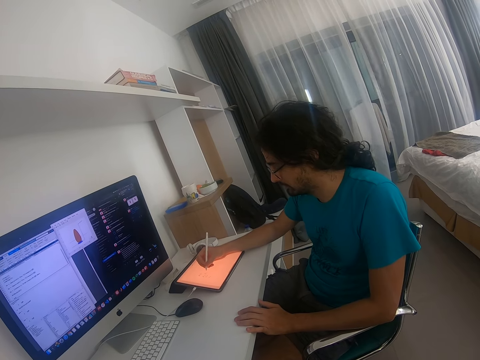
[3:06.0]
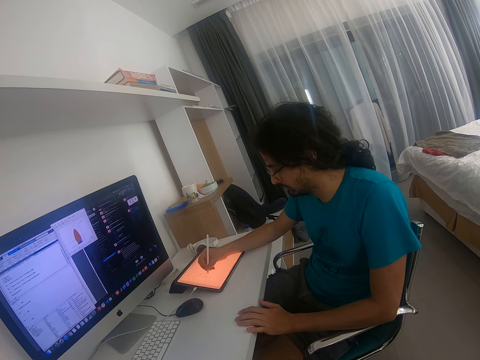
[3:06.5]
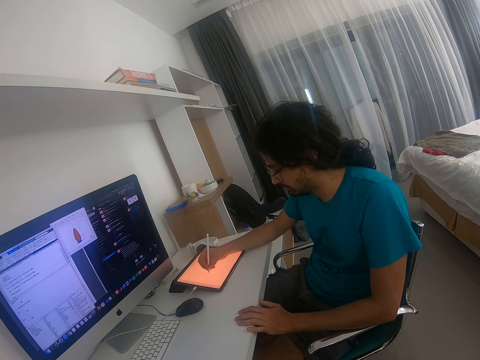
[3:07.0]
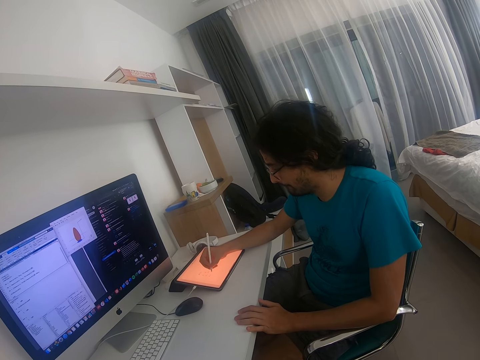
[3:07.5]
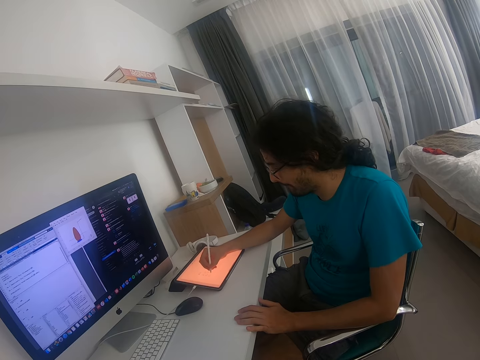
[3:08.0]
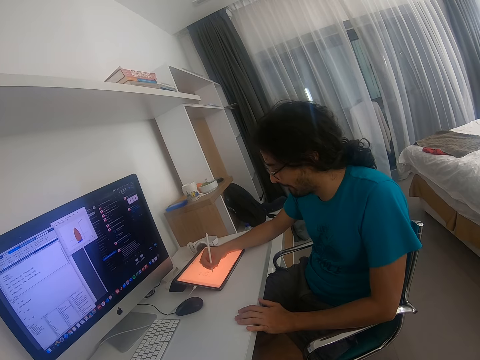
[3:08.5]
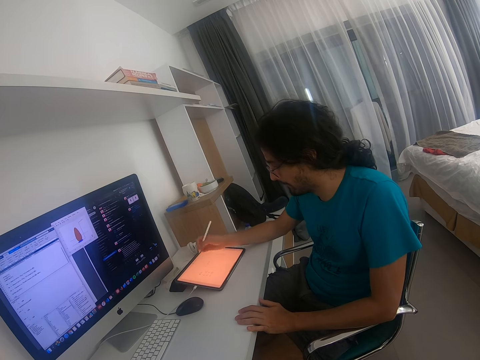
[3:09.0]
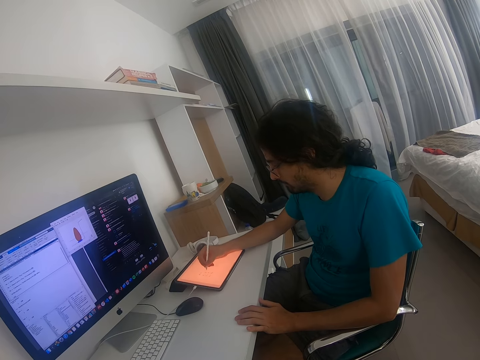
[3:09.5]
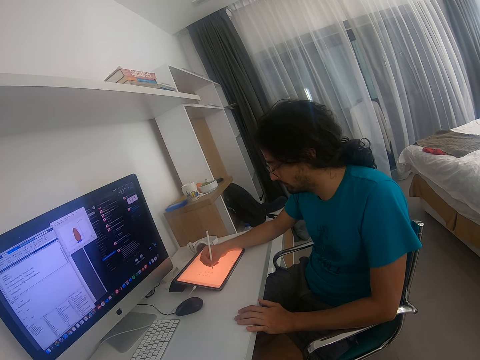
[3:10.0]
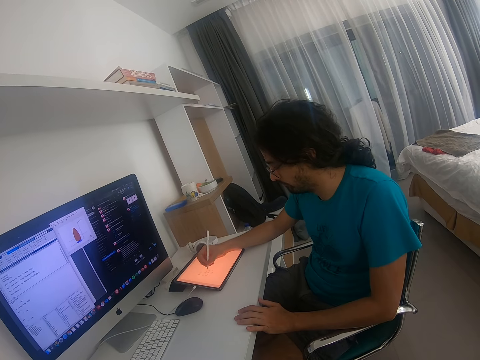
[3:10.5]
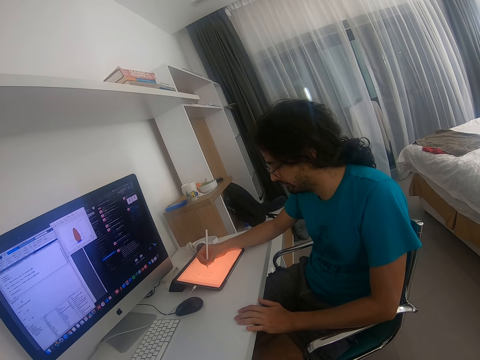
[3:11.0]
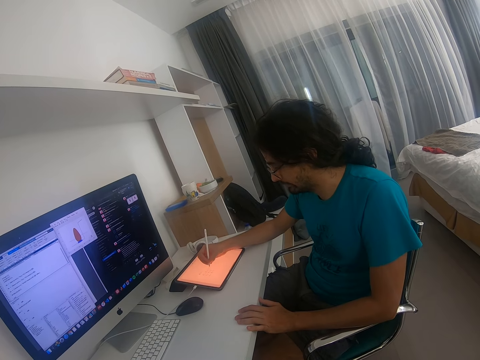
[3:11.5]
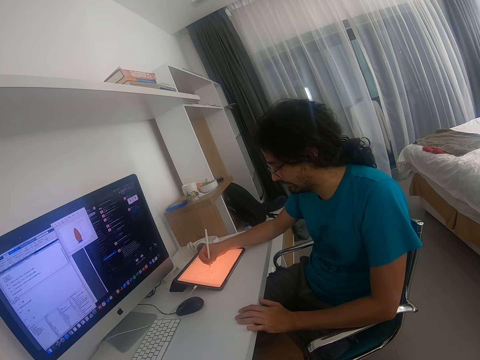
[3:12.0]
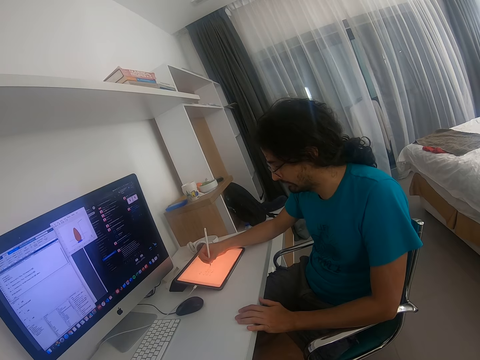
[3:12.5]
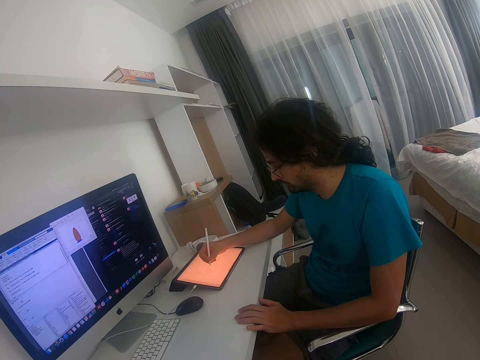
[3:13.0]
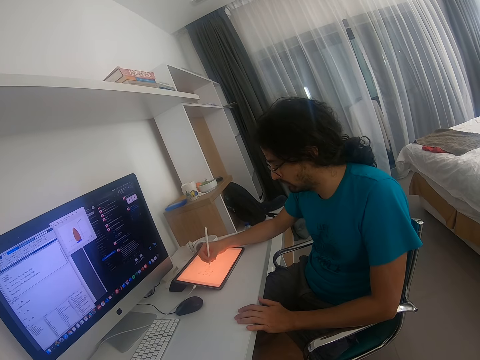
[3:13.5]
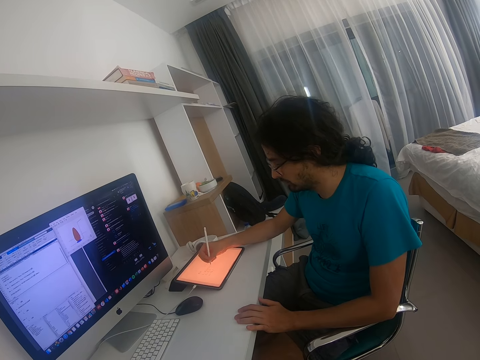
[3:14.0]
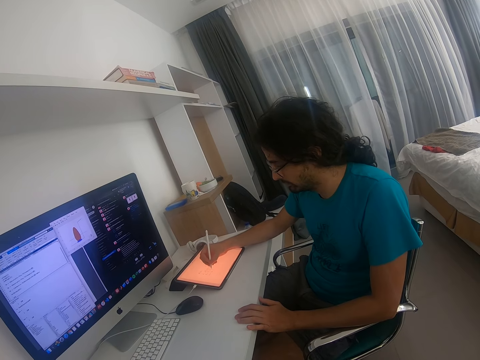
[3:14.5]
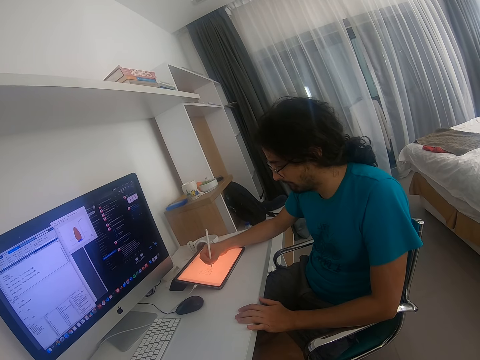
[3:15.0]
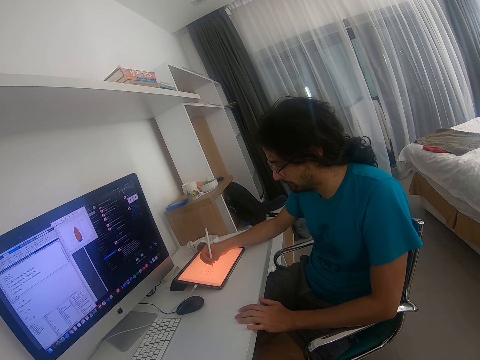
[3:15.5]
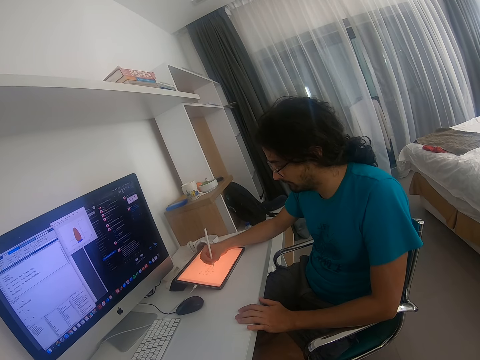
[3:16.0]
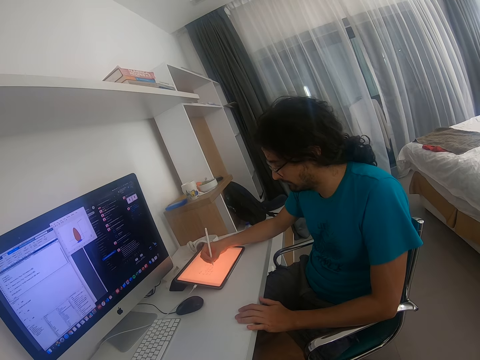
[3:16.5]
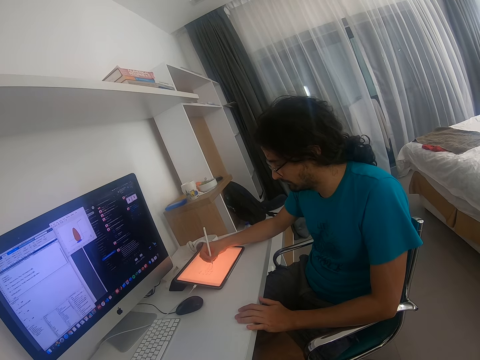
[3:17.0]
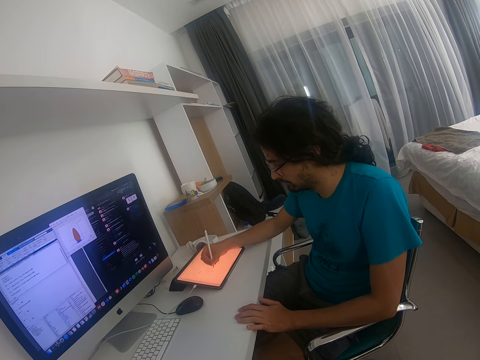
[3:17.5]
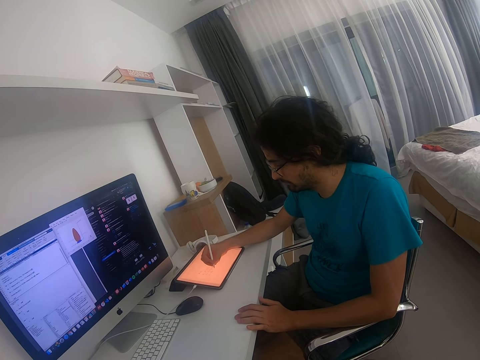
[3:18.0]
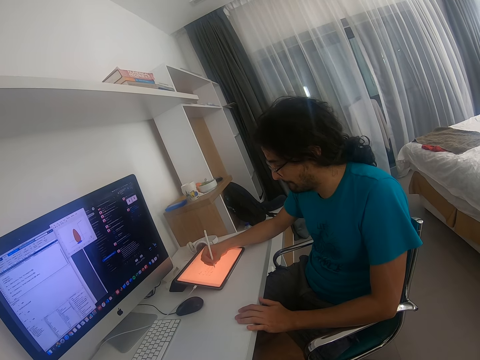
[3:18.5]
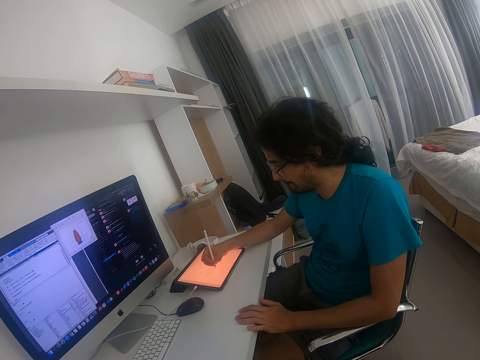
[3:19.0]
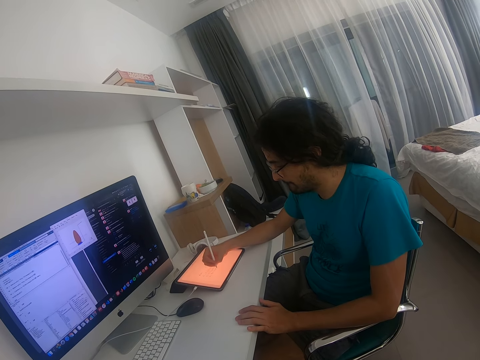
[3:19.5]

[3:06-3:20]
A person writes on the touch screen. The person holds the table with his left hand.

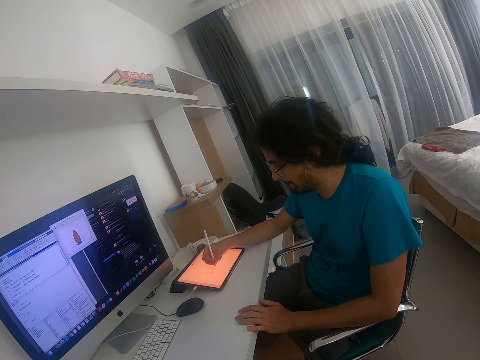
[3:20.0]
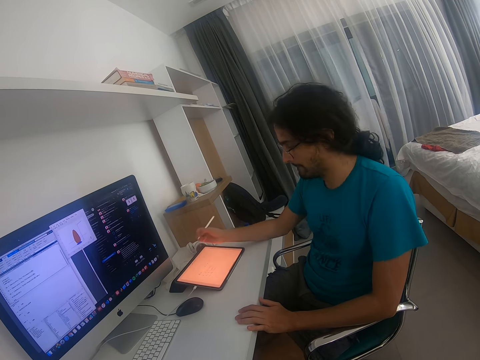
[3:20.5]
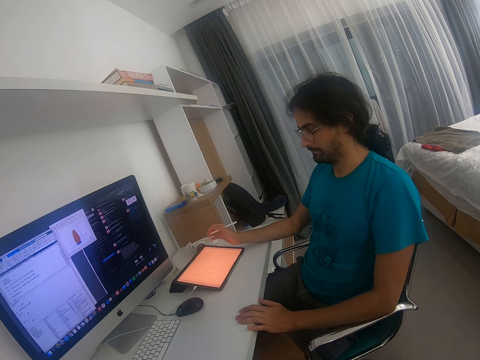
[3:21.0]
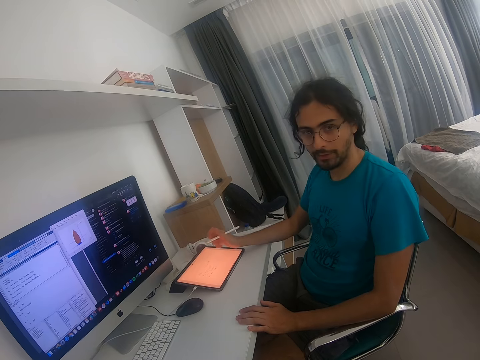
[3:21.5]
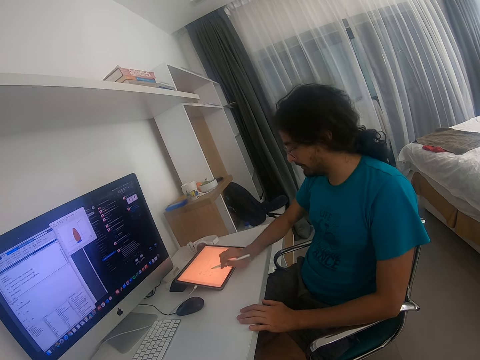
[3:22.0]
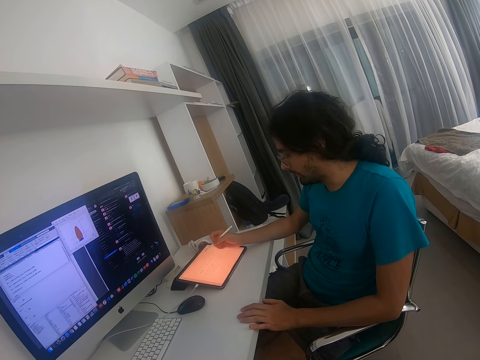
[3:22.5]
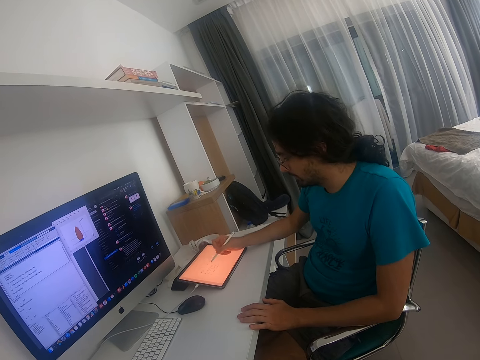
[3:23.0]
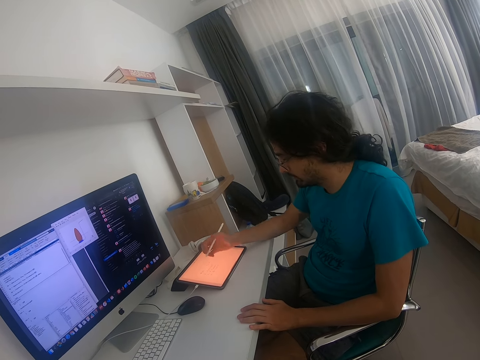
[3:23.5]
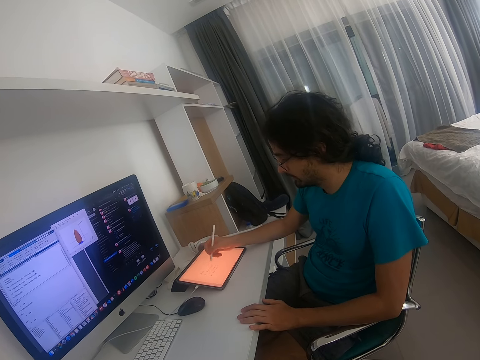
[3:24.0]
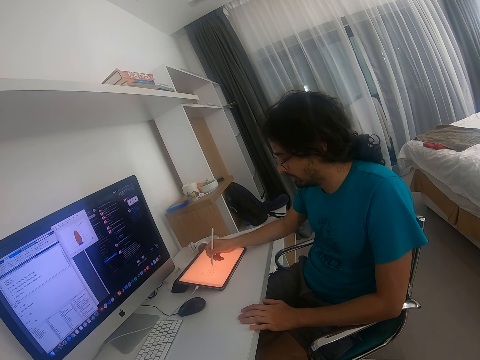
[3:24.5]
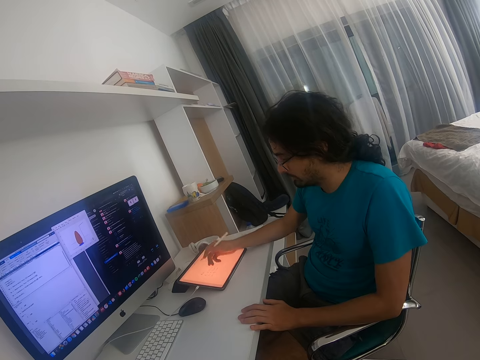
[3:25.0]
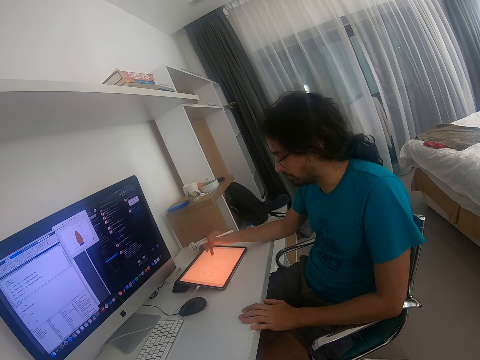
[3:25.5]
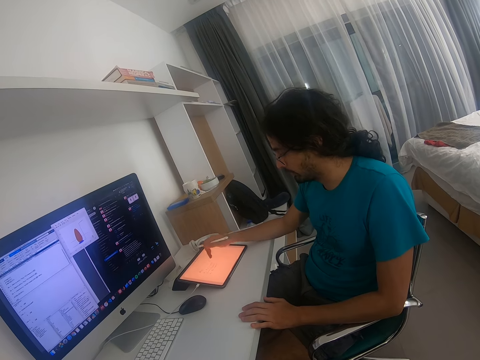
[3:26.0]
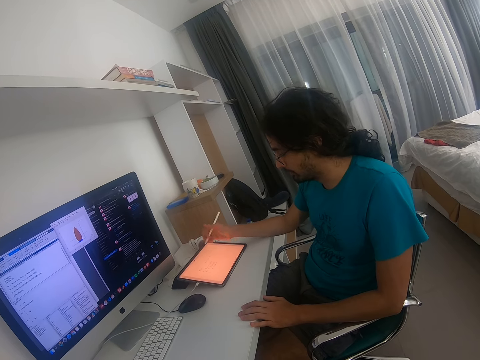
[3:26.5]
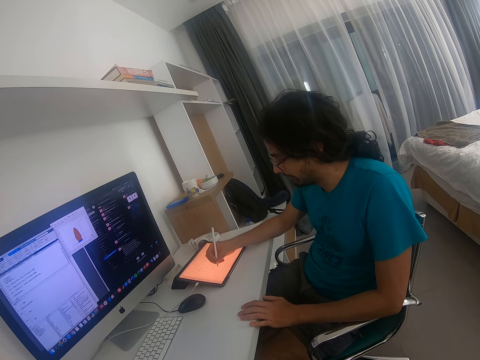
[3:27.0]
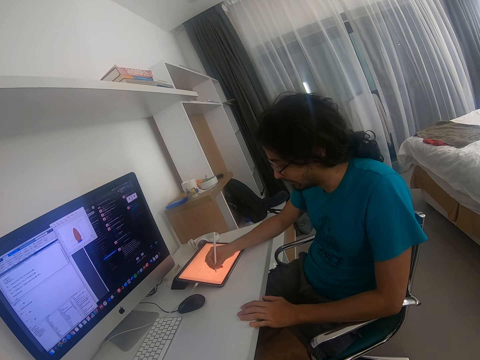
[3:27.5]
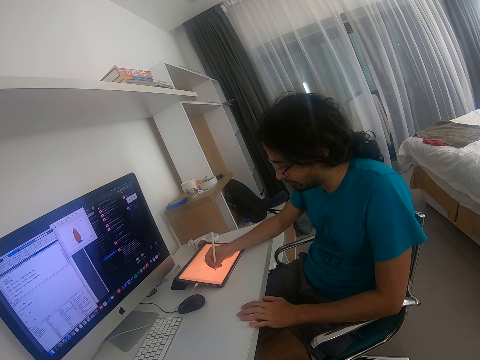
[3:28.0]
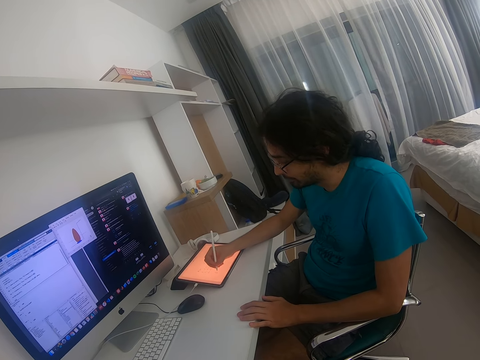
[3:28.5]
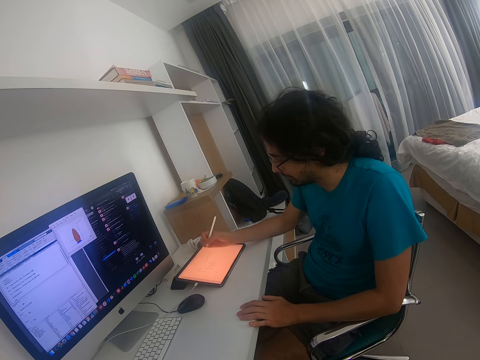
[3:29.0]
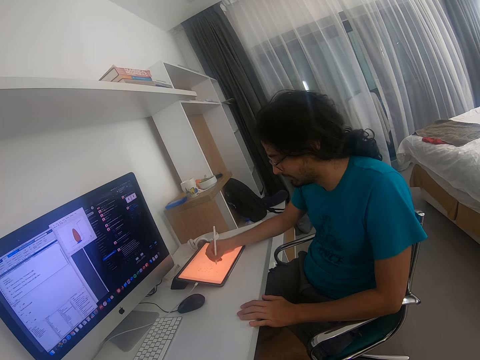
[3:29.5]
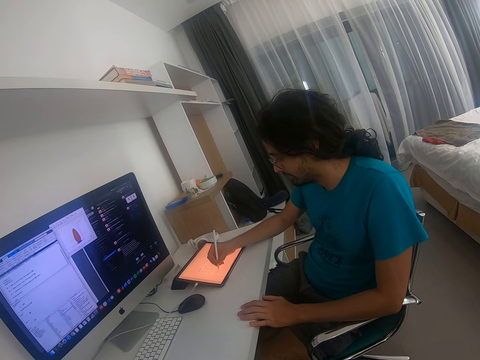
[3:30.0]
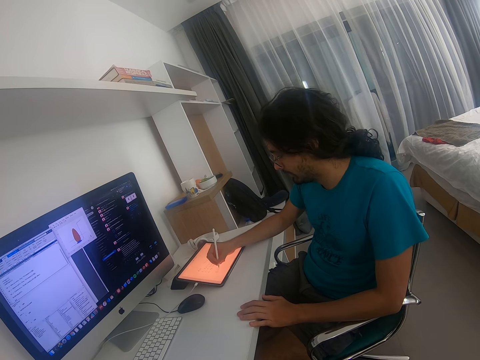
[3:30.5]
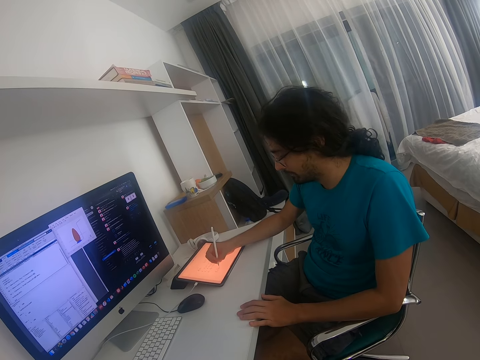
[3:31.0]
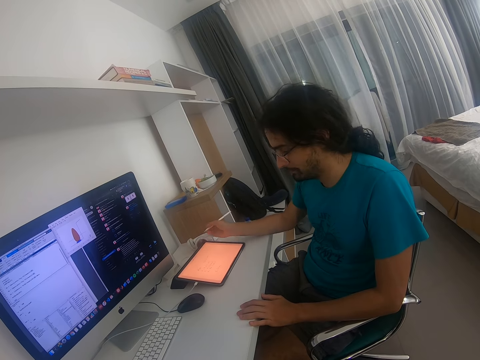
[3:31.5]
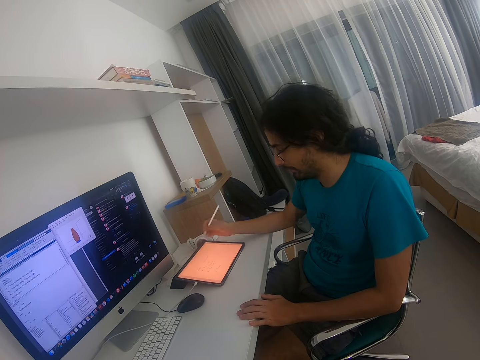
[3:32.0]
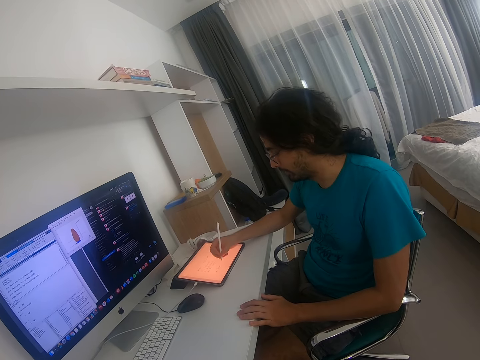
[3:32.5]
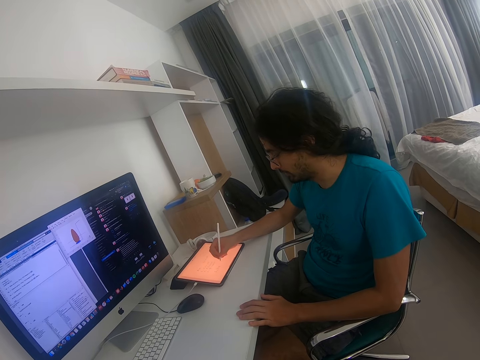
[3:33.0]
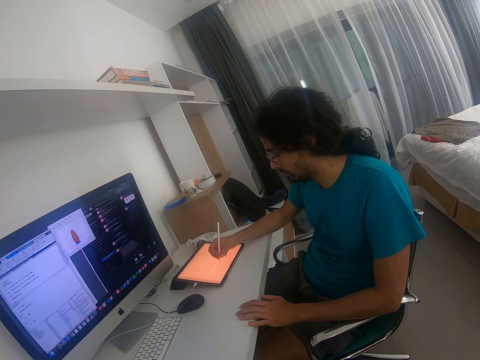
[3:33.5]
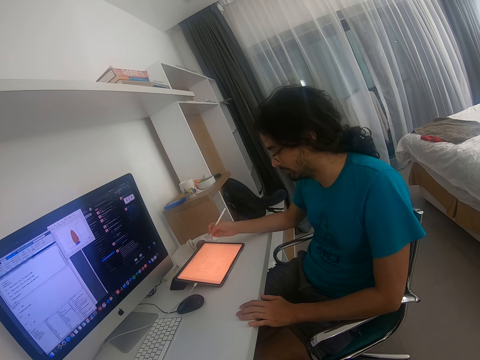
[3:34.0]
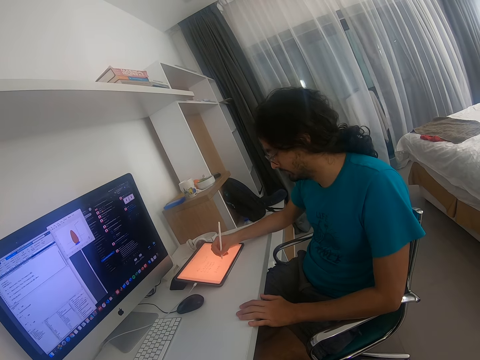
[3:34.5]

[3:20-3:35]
A person holds the touch pen. The person converses. The person touches the tablet with the touch pen.
